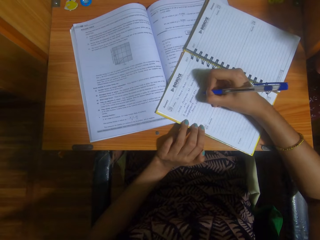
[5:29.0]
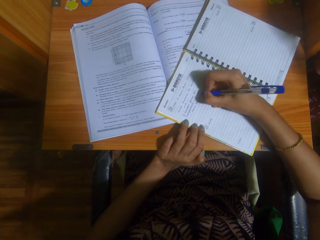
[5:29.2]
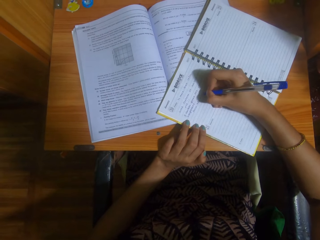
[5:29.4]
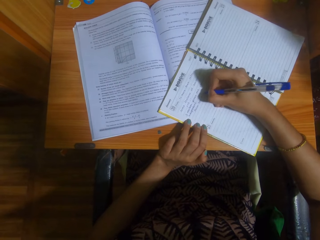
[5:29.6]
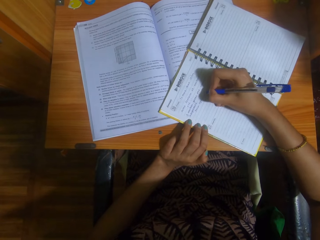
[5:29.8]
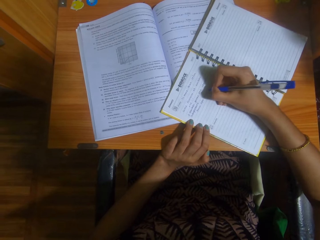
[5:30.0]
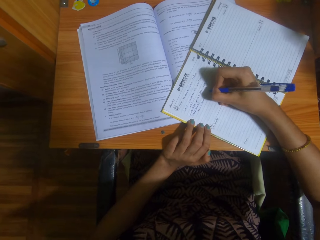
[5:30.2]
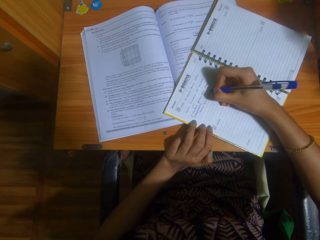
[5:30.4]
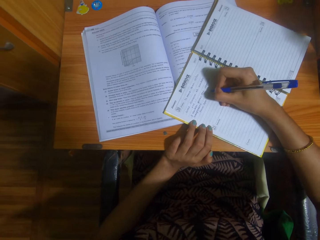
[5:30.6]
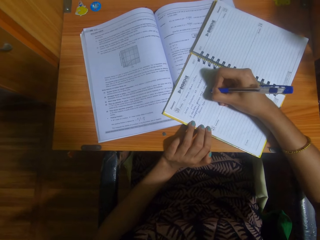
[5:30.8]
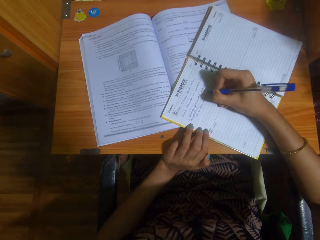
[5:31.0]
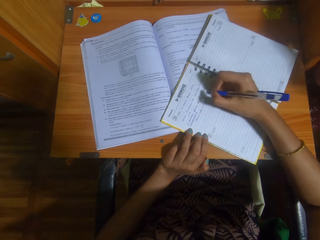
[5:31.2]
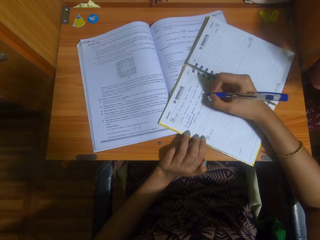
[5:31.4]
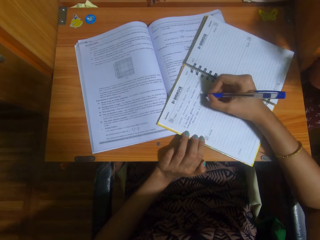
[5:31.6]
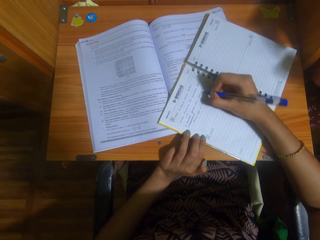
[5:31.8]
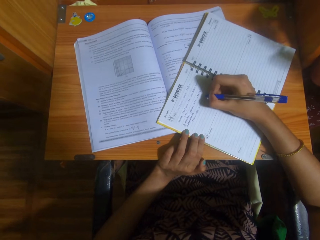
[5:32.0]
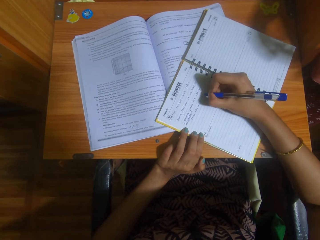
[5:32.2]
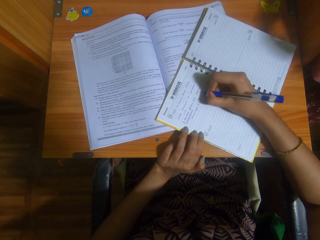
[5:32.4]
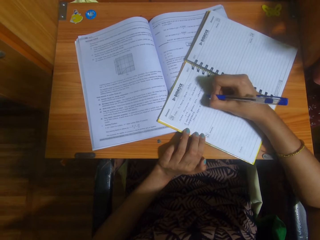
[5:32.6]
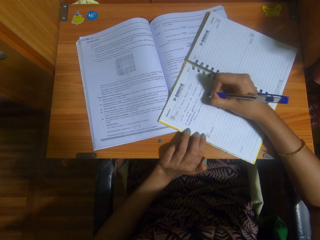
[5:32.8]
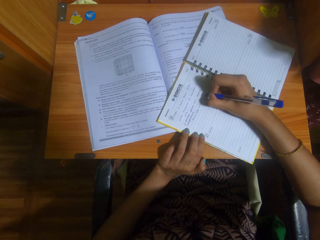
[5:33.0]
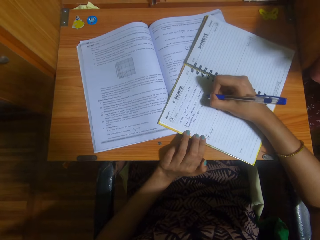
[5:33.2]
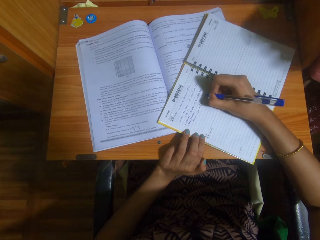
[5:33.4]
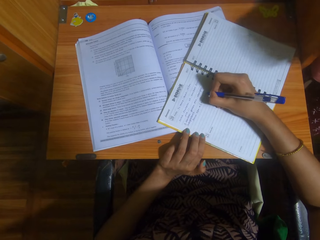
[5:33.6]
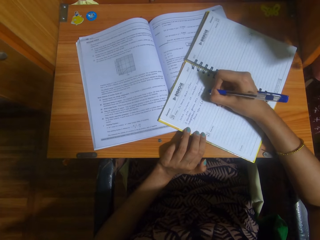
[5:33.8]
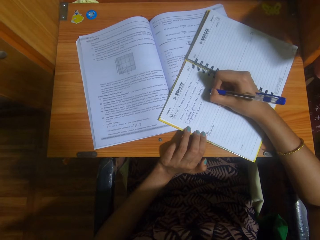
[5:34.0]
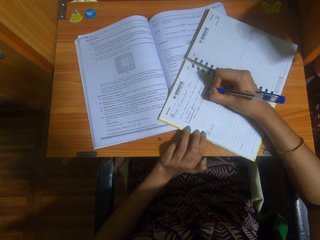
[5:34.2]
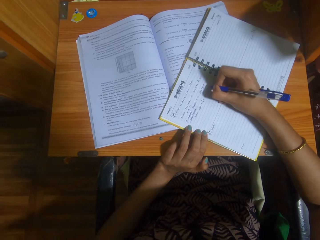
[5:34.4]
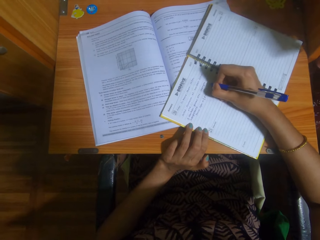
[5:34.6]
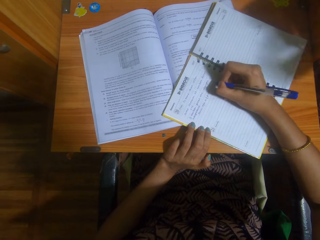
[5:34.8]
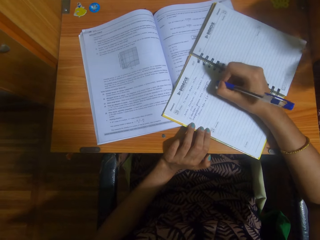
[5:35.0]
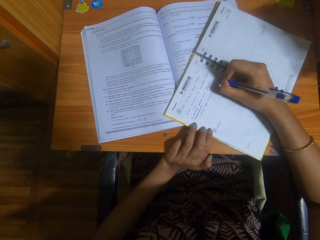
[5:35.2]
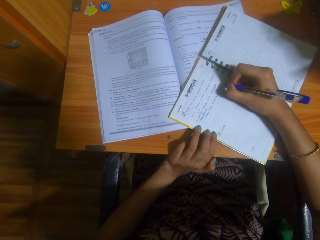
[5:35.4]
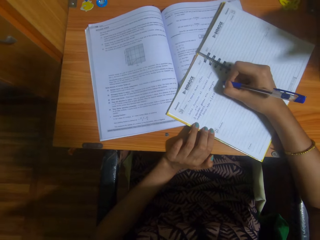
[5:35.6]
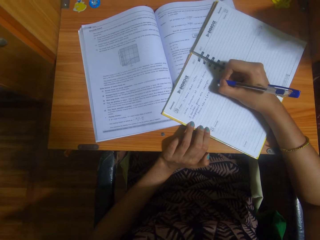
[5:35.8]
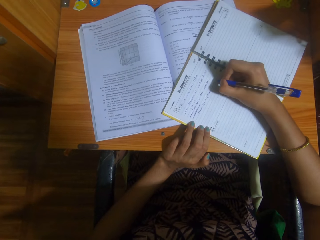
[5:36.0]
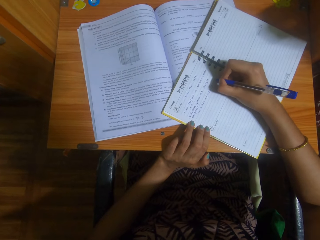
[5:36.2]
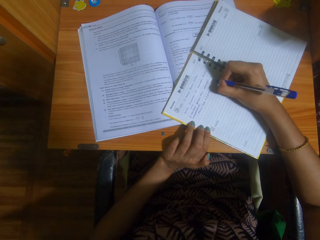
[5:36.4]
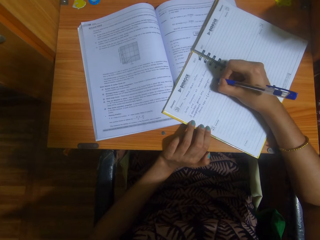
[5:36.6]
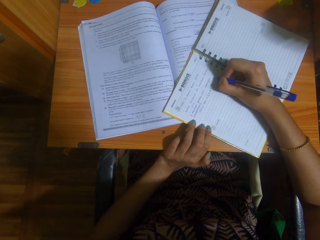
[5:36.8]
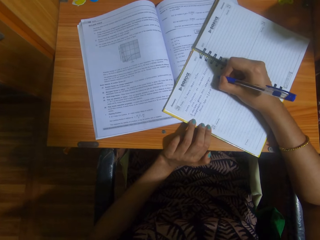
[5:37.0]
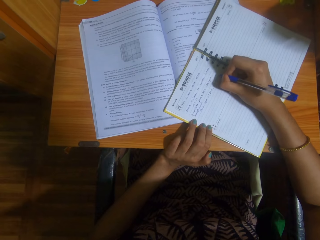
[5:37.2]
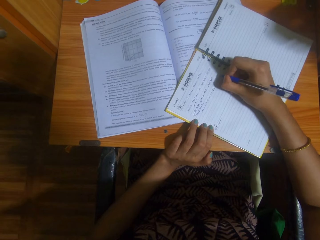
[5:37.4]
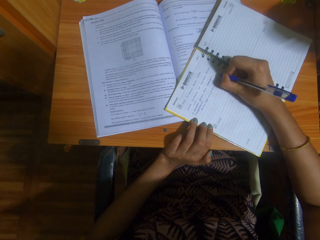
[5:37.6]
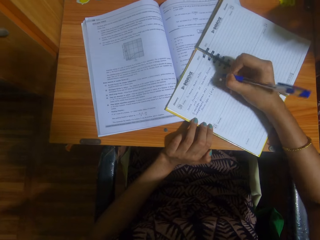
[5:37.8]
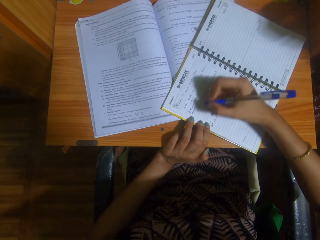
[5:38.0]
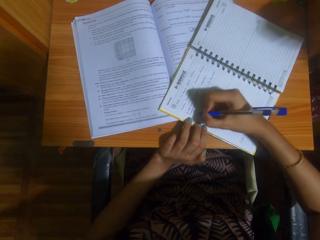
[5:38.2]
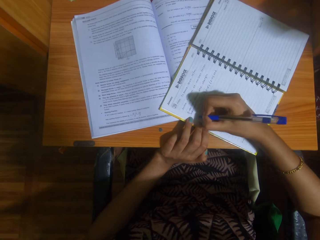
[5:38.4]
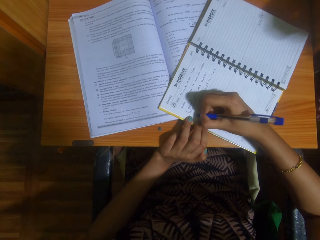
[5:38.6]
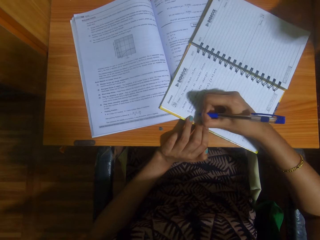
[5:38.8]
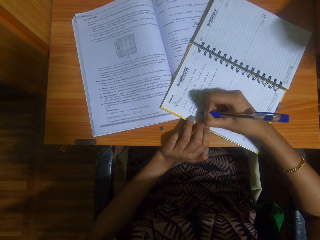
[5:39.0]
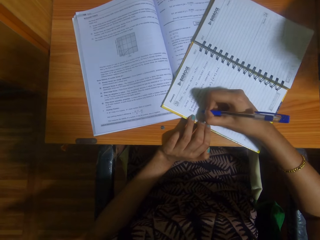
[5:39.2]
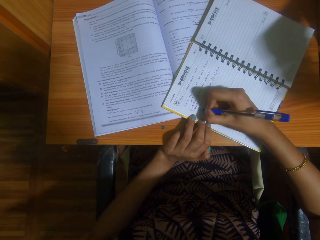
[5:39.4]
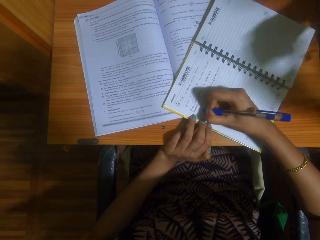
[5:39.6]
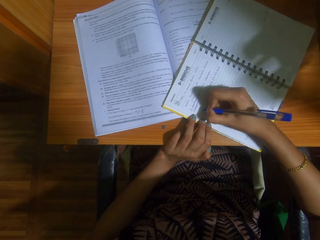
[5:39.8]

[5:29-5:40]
A person dialogues with the camera wearer. The camera wearer writes on the notebook with a pen. She dialogues with the person. She writes on the notebook with the pen. She dialogues with the person. She writes on the notebook with the pen. The person dialogues with the camera wearer. The camera wearer writes on the notebook with the pen. She stops. She adjusts the position of her hand on a book. She writes on the notebook with the pen.

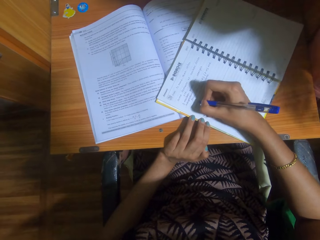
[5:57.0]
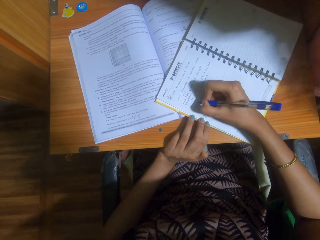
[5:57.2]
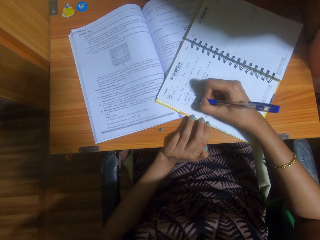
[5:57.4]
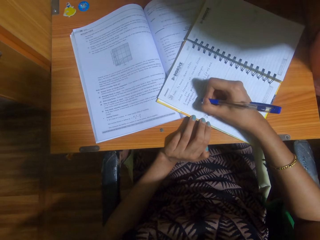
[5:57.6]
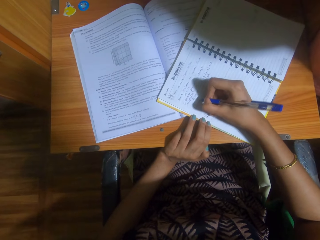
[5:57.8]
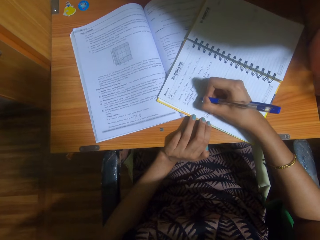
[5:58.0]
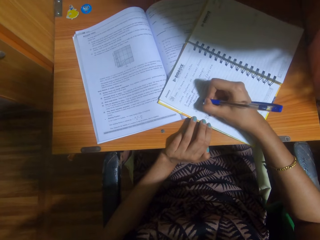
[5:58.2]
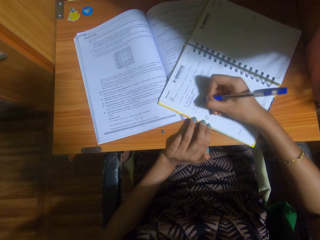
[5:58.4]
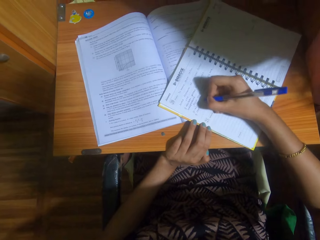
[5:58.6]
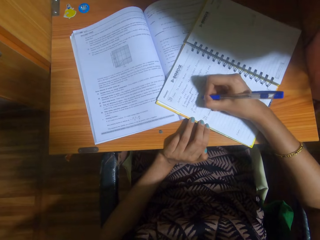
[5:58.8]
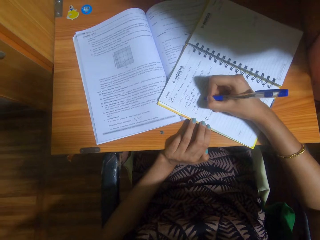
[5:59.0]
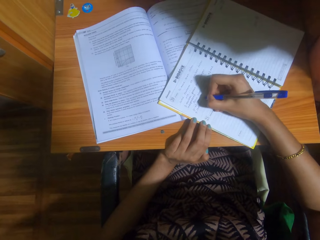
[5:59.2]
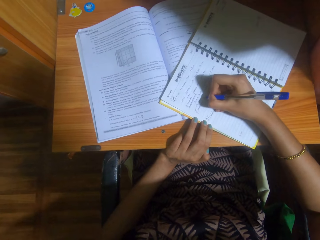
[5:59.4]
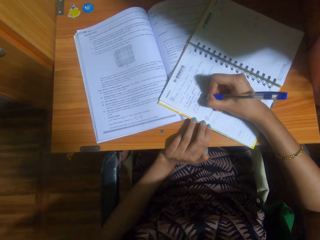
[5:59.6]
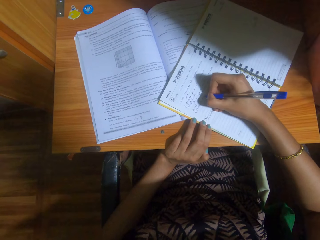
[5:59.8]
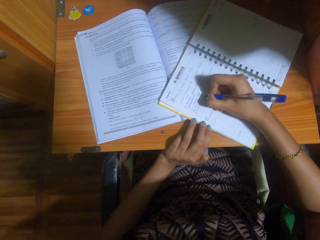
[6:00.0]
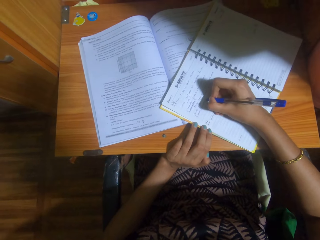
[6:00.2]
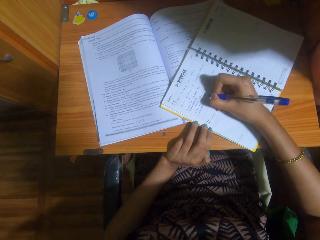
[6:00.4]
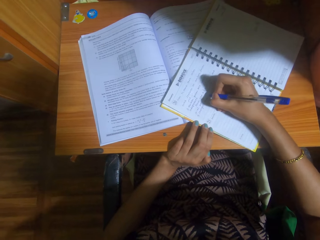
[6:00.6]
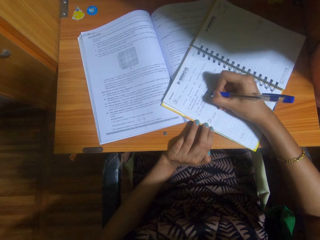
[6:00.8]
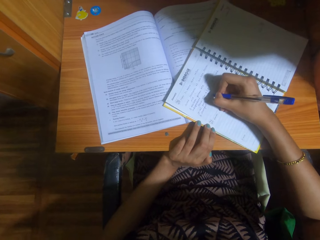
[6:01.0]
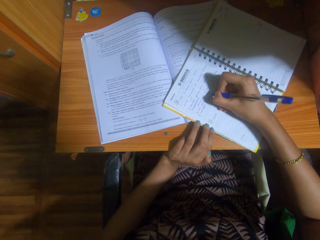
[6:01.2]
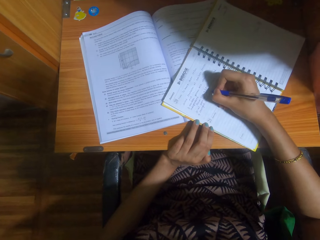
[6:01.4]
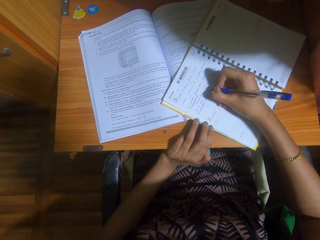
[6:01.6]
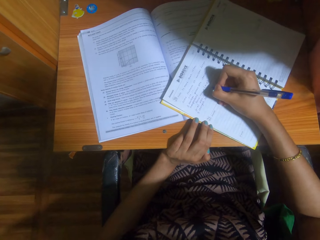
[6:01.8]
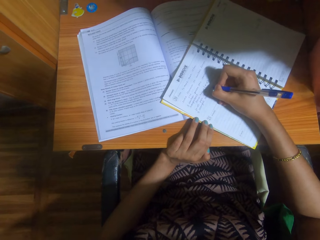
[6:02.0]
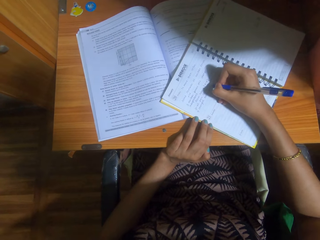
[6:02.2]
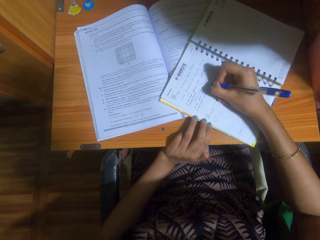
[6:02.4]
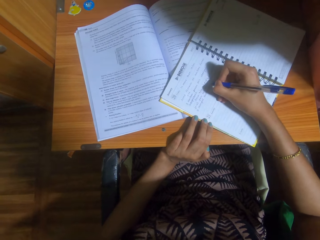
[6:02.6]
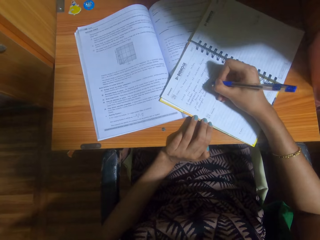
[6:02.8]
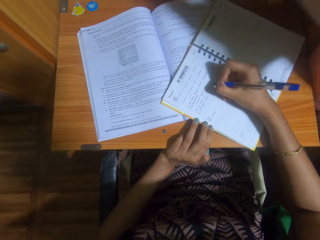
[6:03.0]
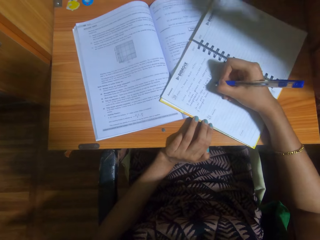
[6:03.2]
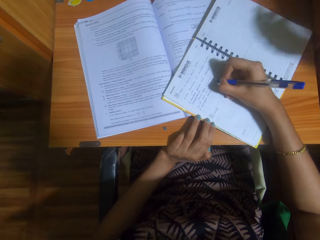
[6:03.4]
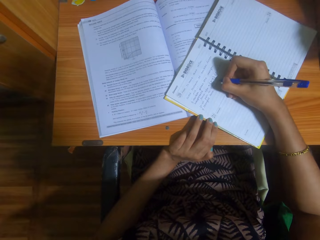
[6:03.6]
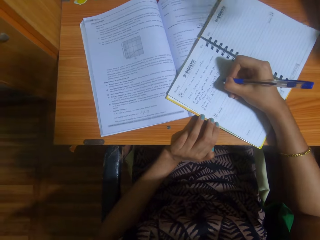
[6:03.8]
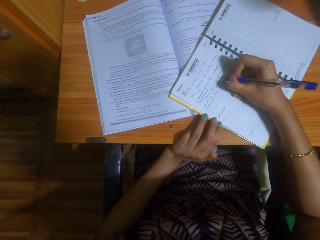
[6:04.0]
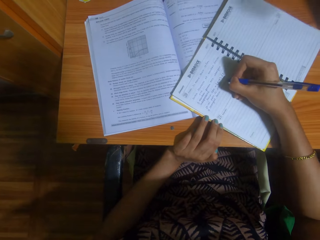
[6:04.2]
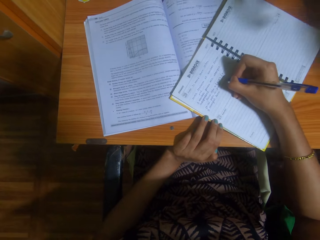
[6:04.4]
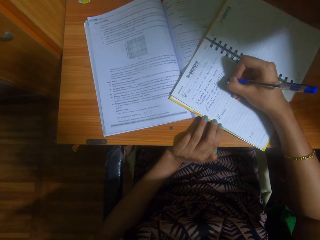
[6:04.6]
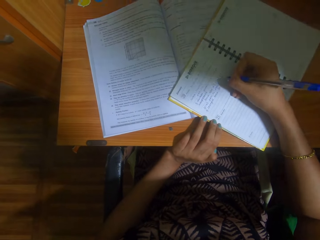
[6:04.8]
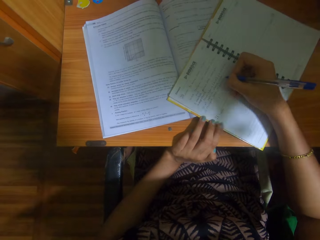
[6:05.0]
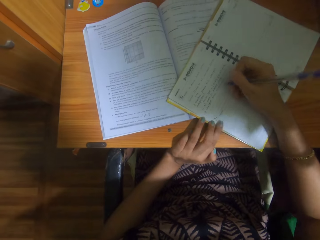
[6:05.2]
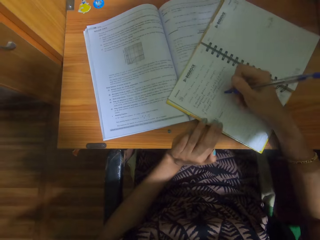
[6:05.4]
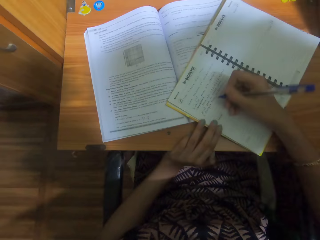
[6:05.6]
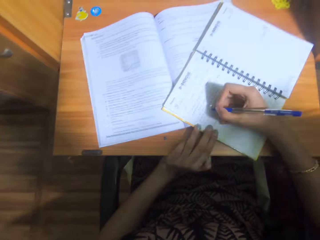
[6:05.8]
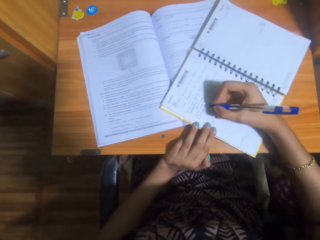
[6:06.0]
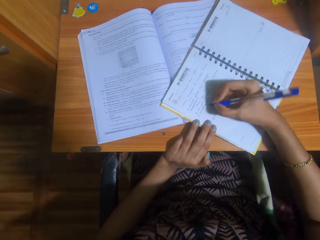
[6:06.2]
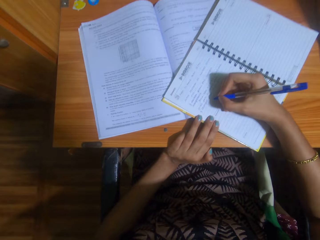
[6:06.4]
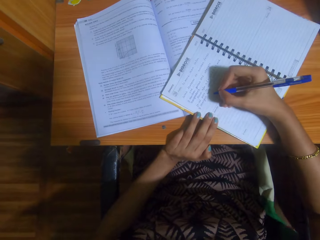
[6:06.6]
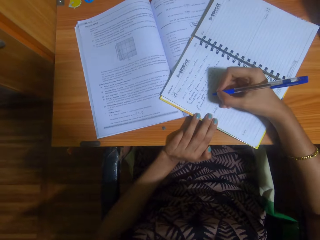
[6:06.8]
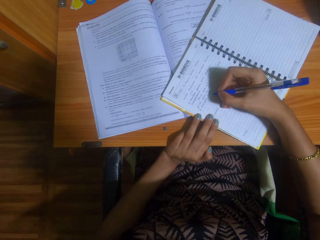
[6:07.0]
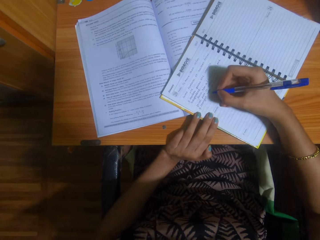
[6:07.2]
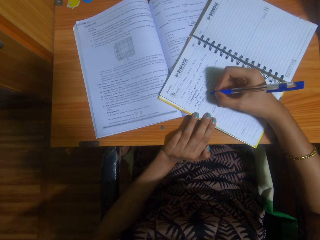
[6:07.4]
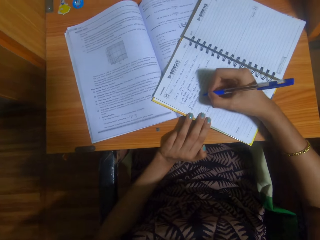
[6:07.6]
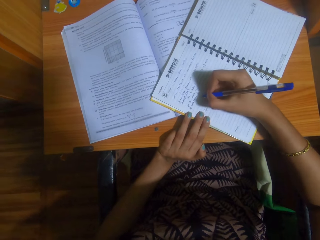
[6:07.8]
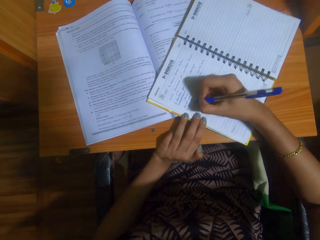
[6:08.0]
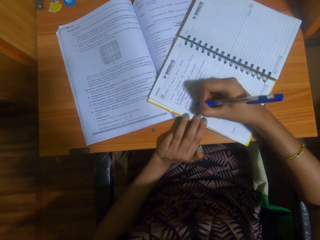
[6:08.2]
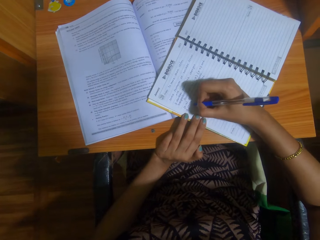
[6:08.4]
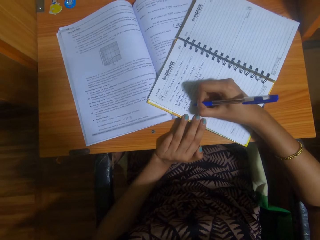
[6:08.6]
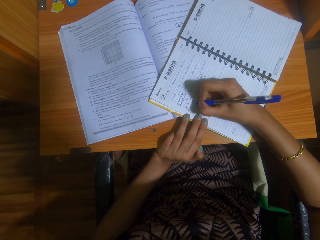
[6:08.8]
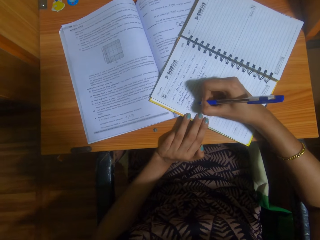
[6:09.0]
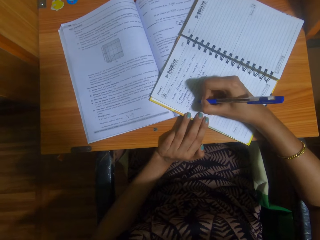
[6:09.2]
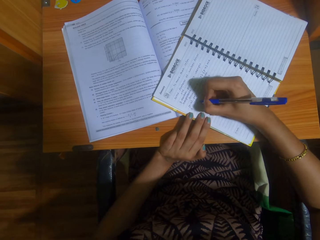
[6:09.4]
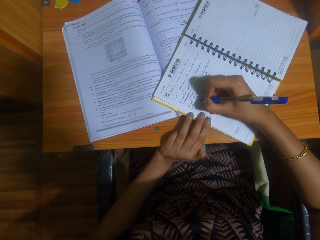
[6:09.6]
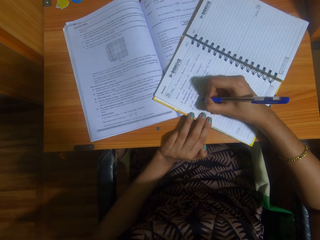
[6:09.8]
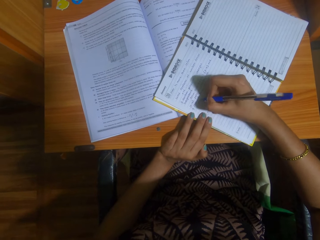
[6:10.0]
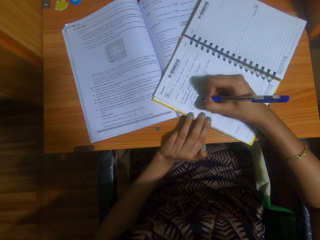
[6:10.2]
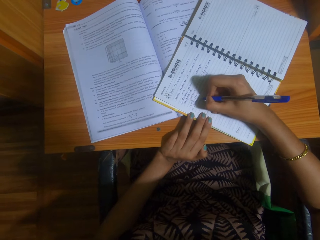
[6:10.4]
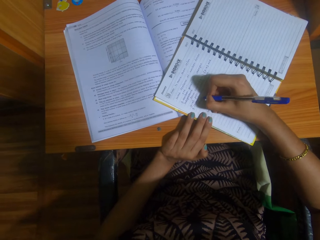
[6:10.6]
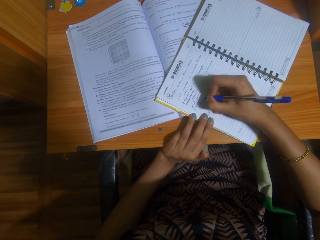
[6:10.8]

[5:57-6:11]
The camera wearer writes on the notebook with a pen. A child stops. The camera wearer writes on the notebook with the pen repeatedly. The child talks with the camera wearer. The camera wearer writes on the notebook with the pen. The child stops. The camera wearer writes on the notebook with the pen. The child walks around. The camera wearer stops. She adjusts the position of her hand on a book. She writes on the notebook with the pen. The child sings.
